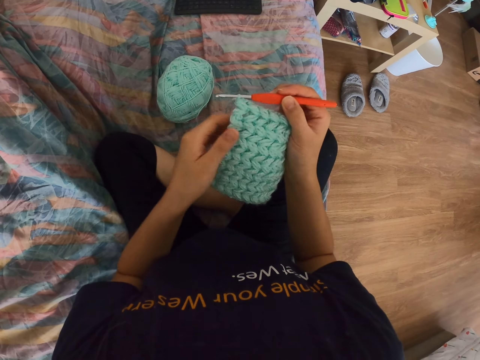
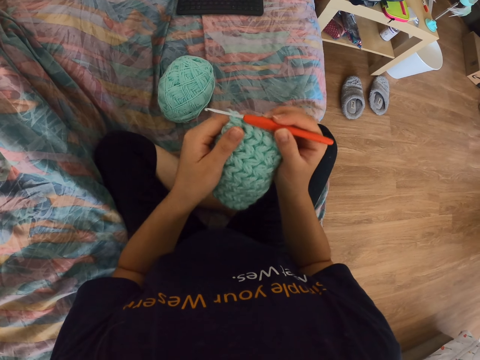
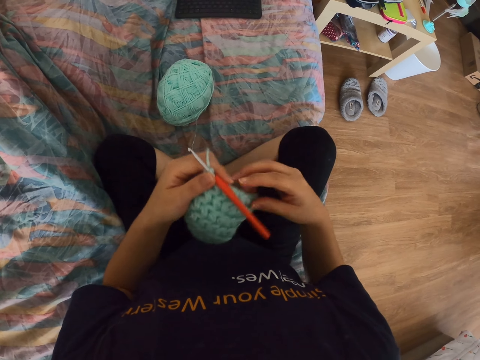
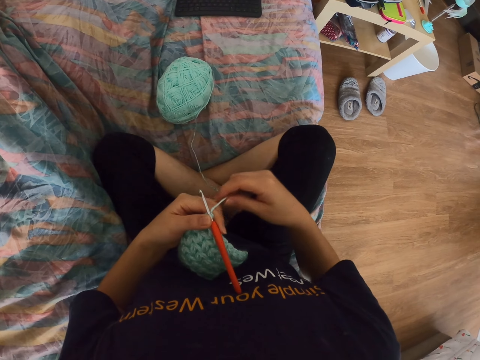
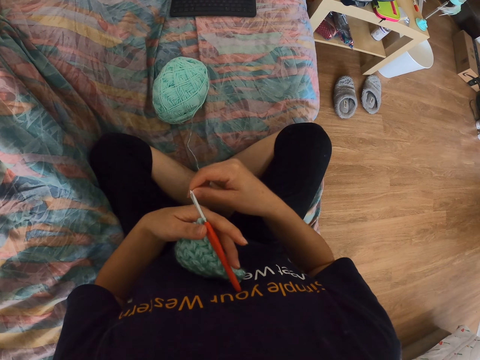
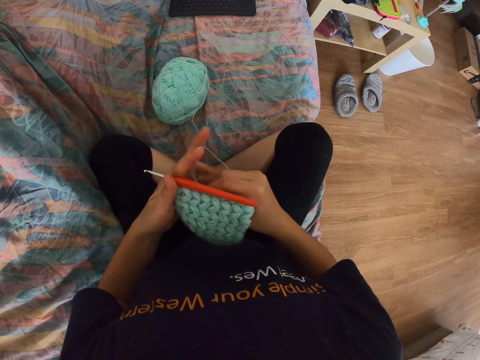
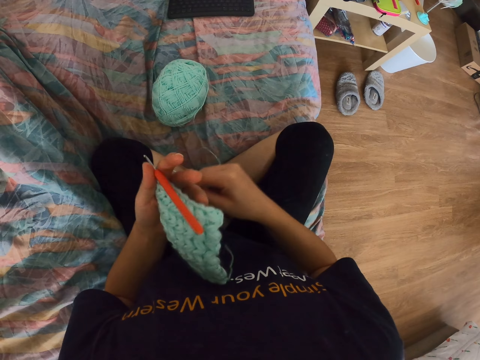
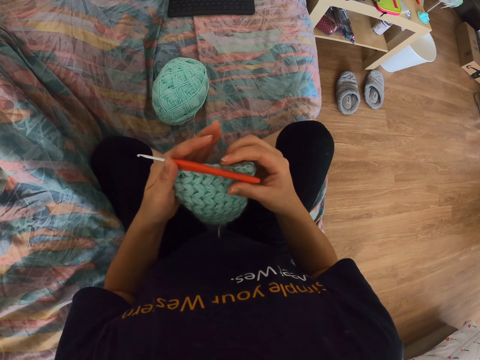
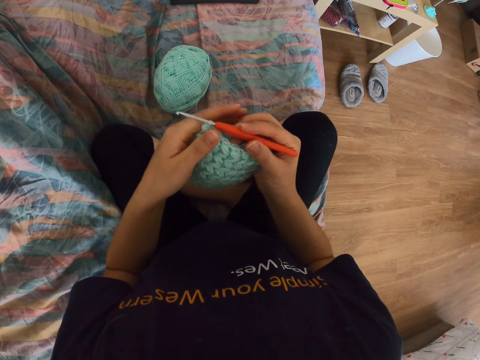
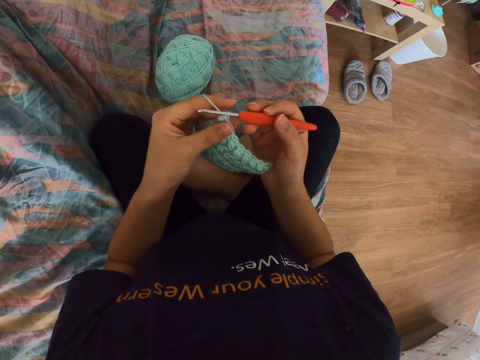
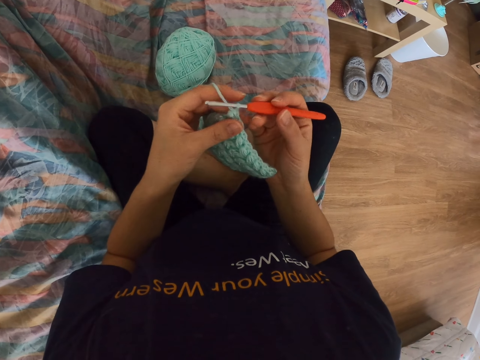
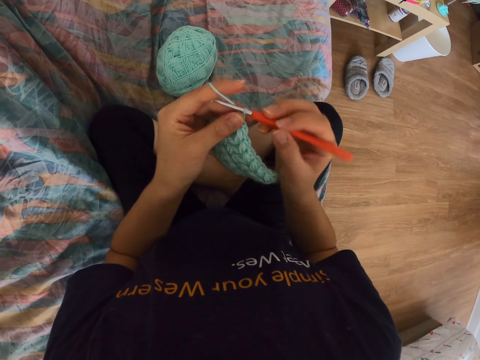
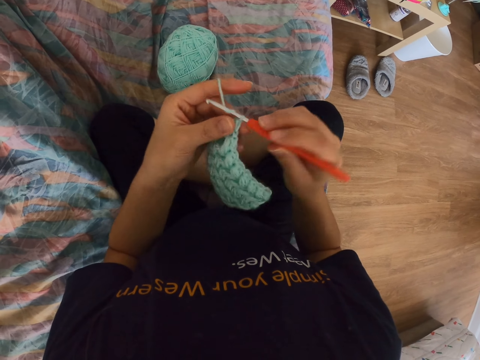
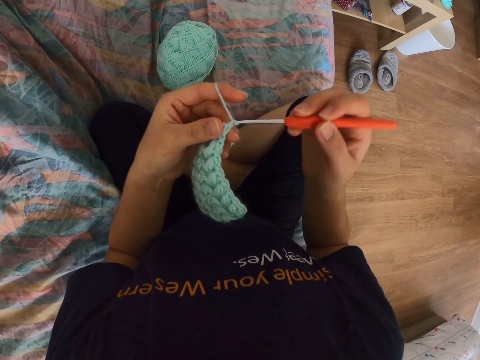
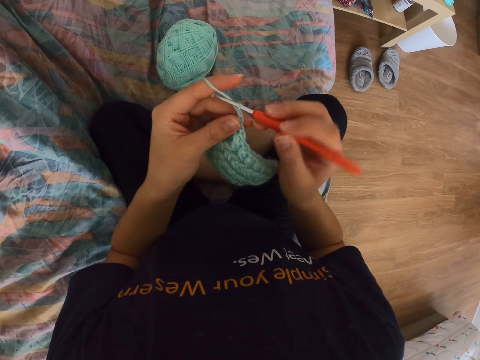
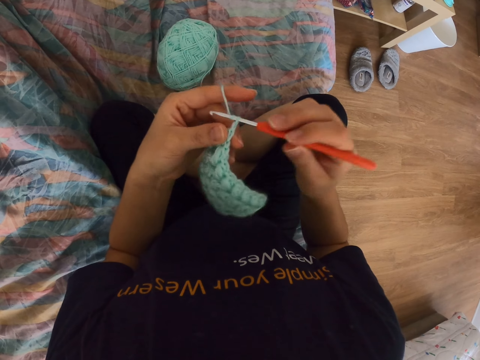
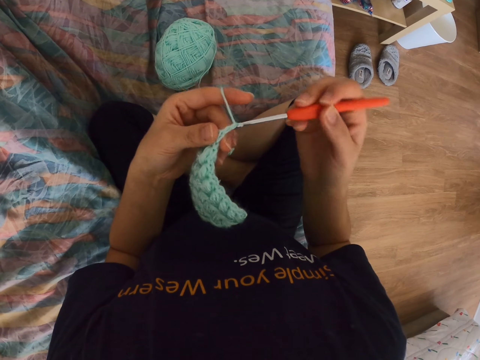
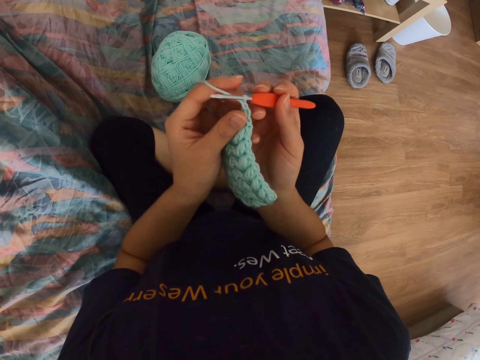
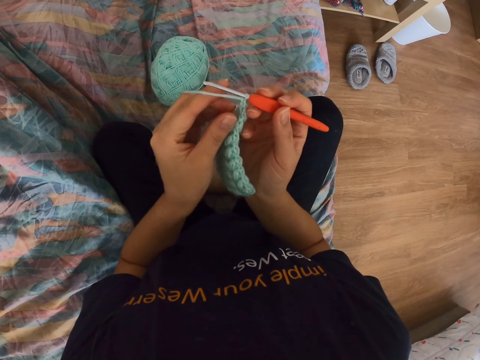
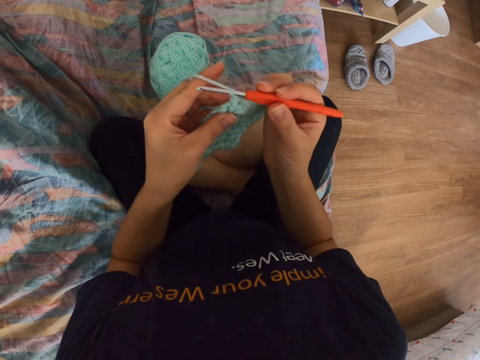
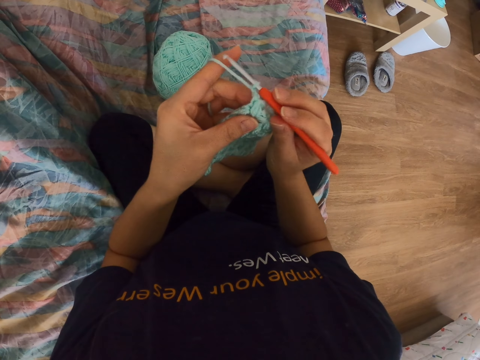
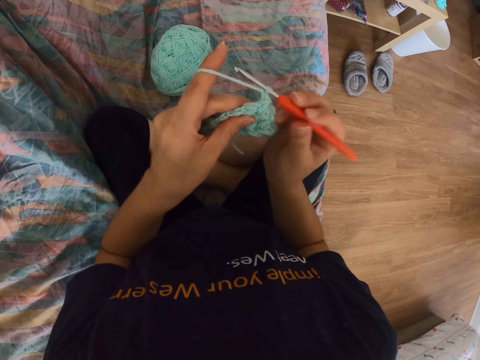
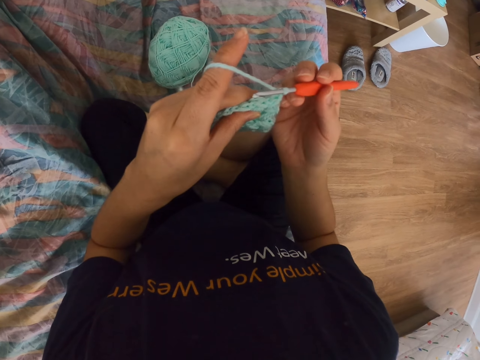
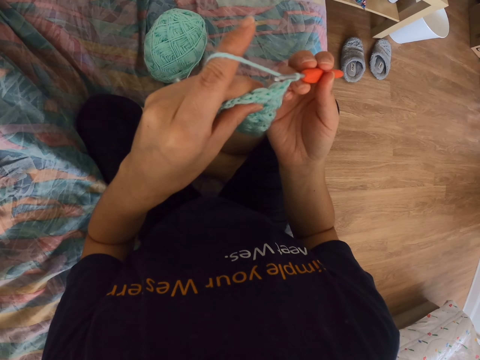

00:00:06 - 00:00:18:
The camera wearer holds the cloth with both hands. They remove the right hand from the cloth. They touch the string with the right hand. They tie the string to the left hand. They put the thread round the fingers. They hold the crochet hook or needle. They pull the string with the sewing needle. They crochet a piece of cloth. They pull the string with the sewing needle again.

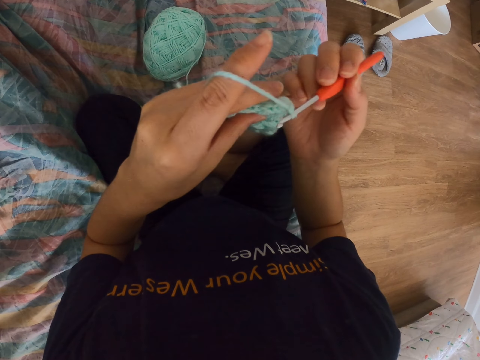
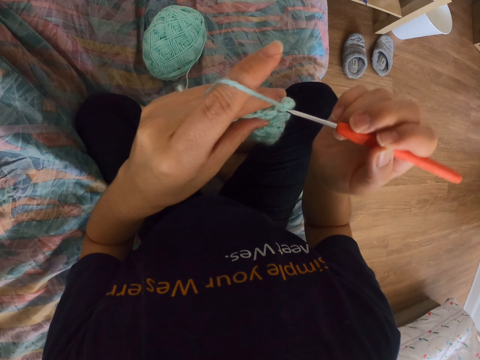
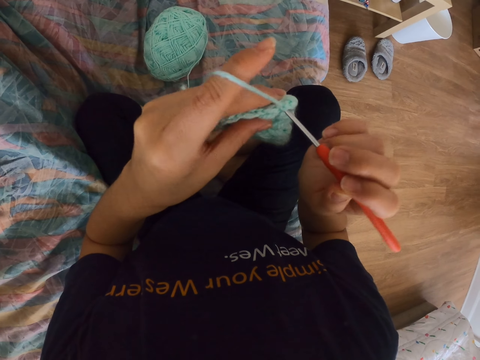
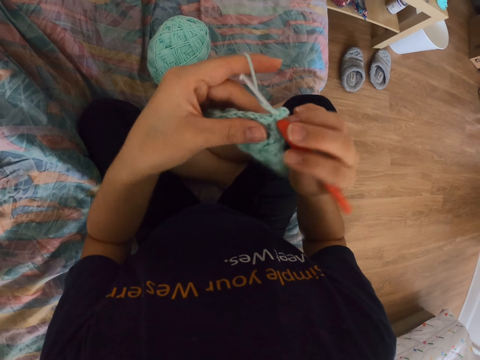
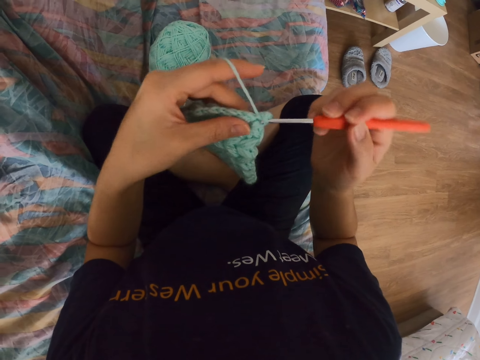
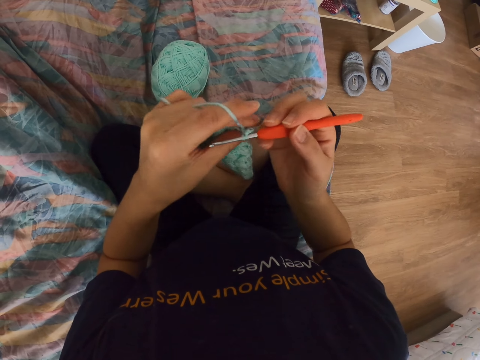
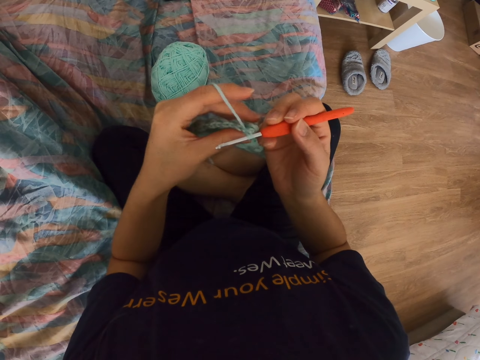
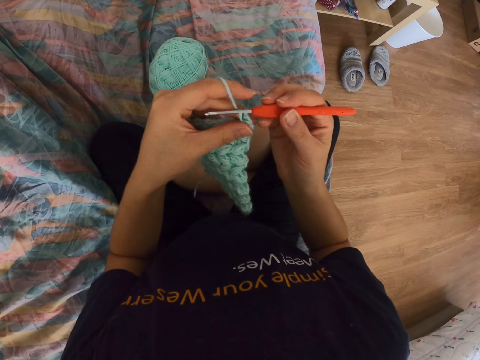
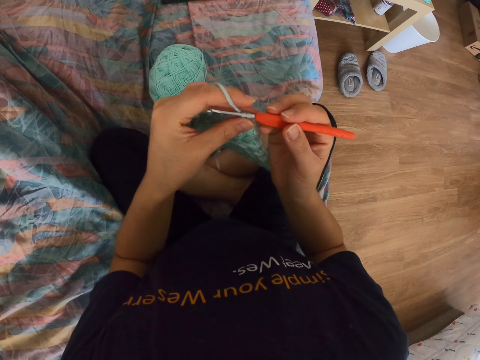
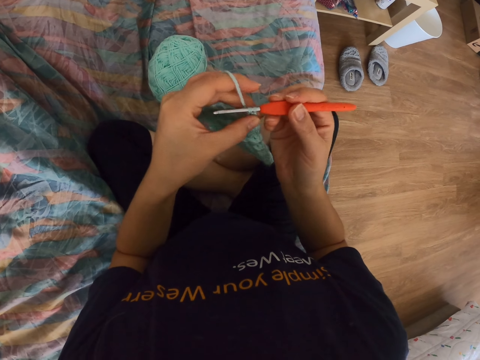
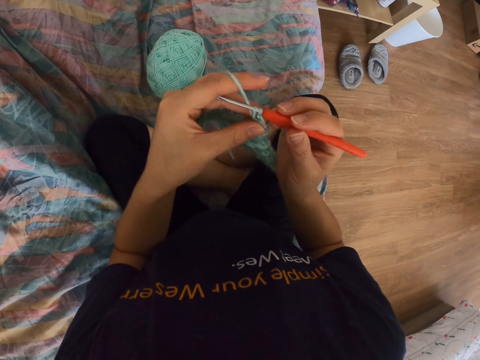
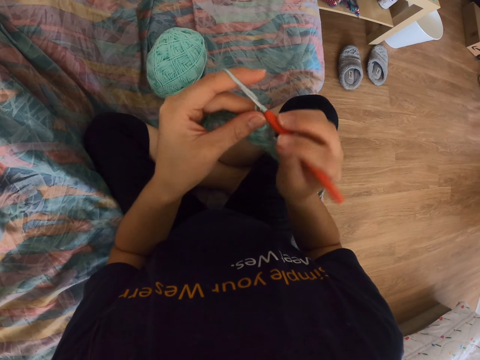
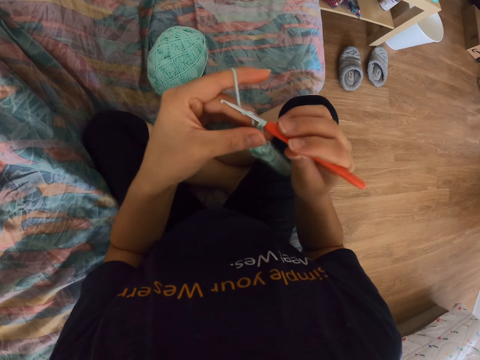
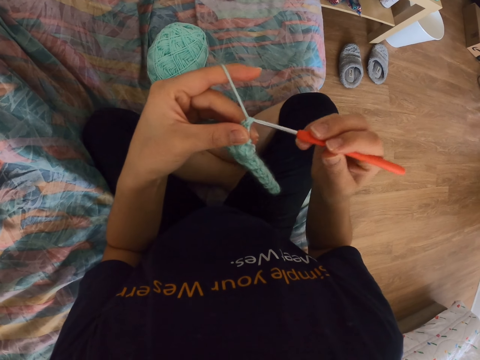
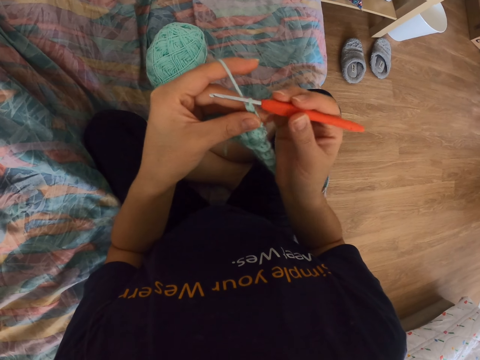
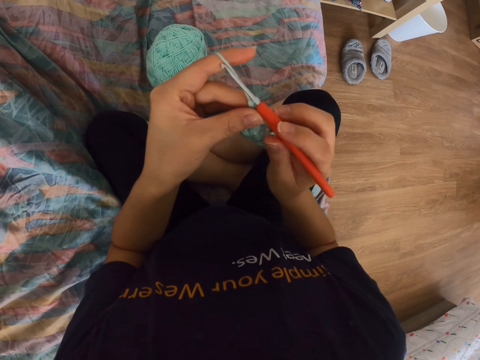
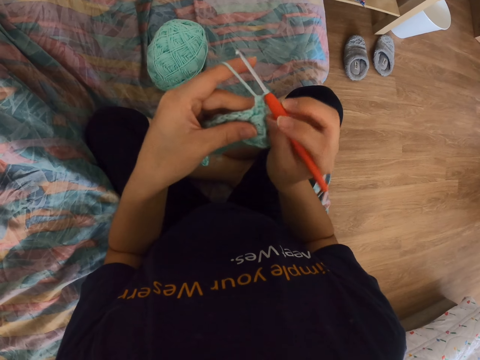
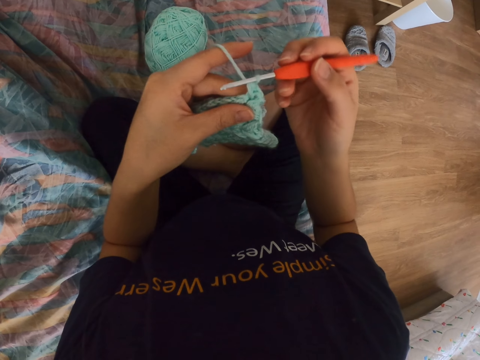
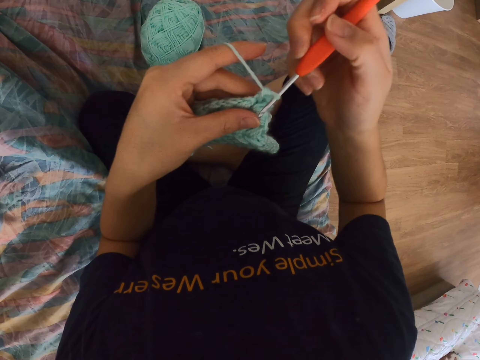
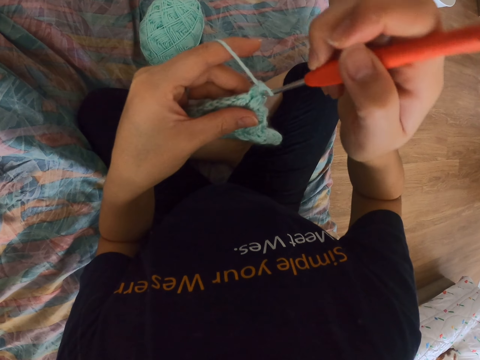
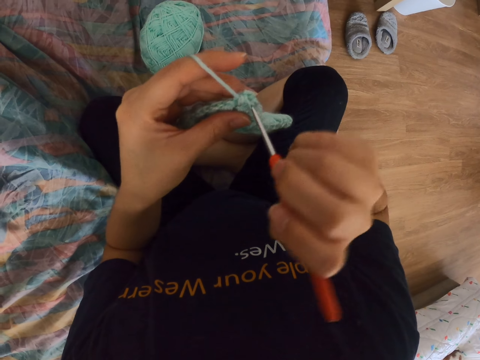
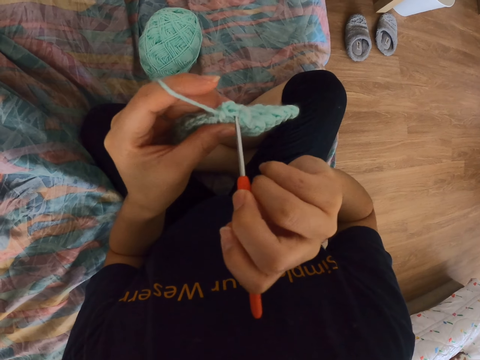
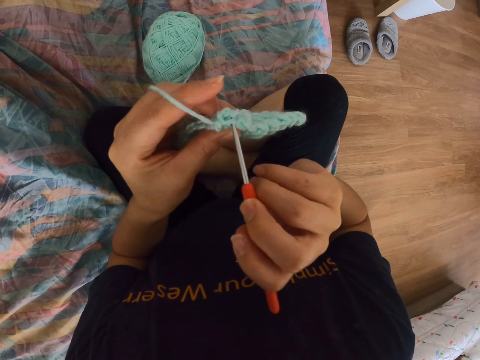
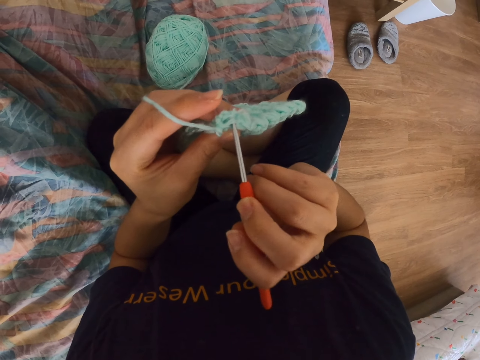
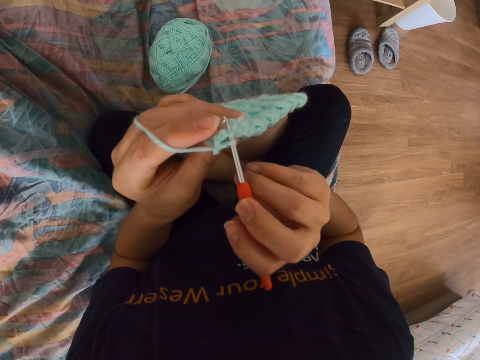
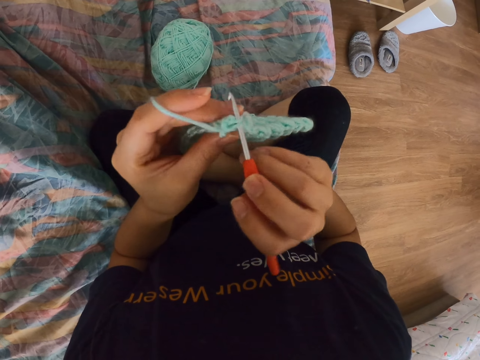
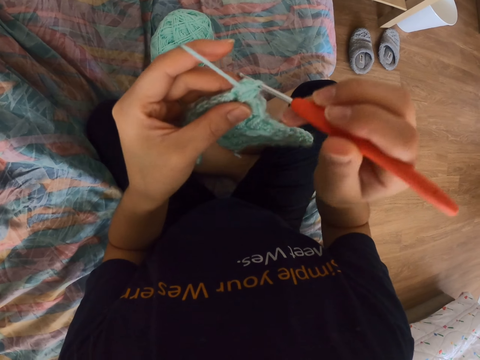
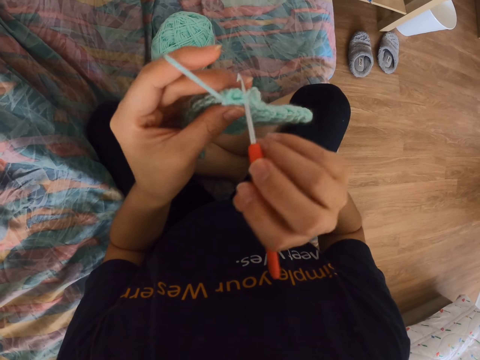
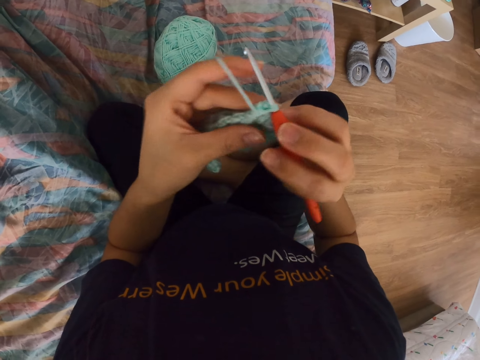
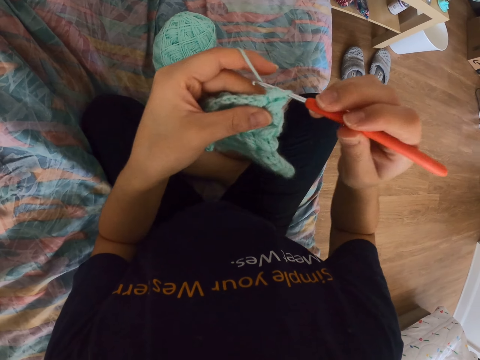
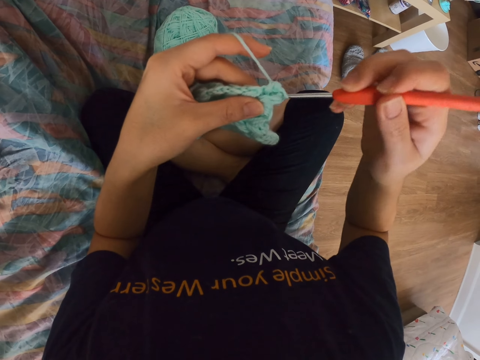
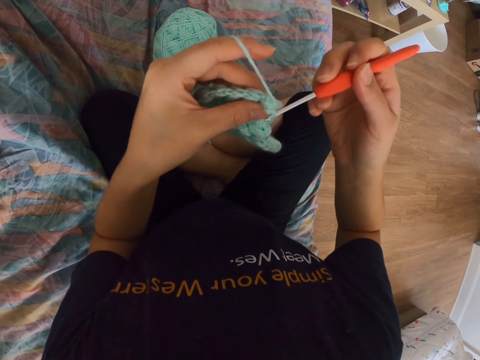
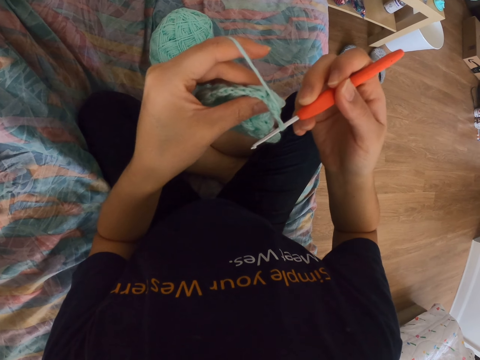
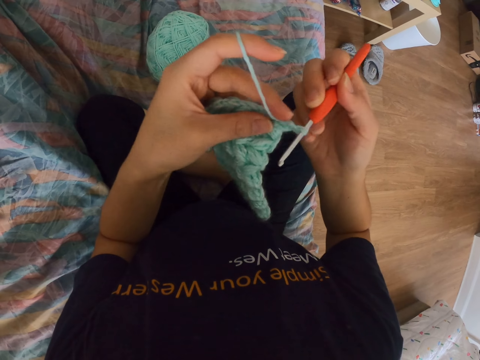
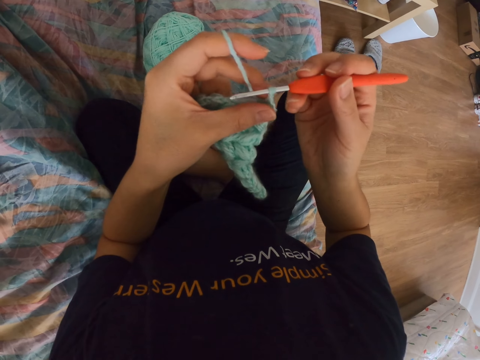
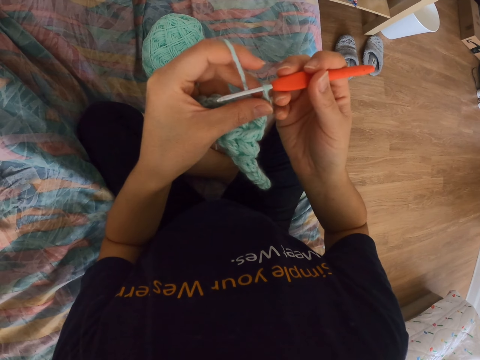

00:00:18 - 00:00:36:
The camera wearer inserts the needle into the cloth. They pull the string with the sewing needle. They pull the string with the sewing needle again. They insert the needle into the cloth. They pull the string with the sewing needle.
